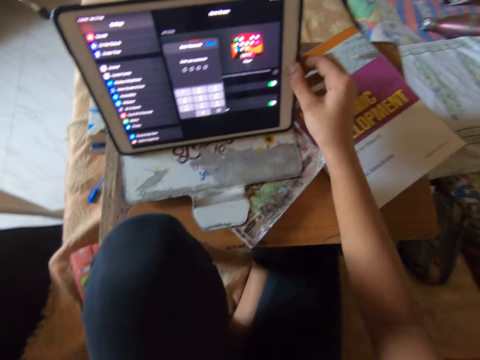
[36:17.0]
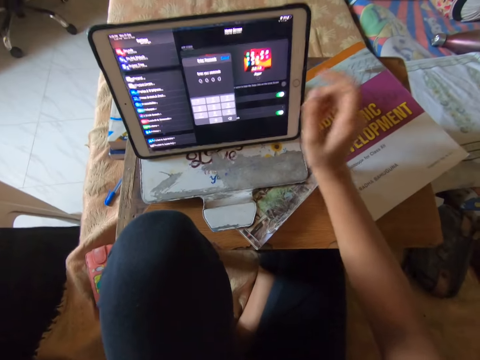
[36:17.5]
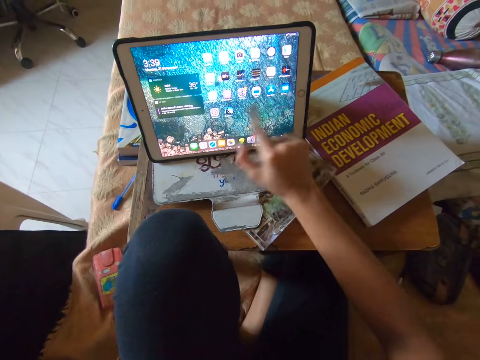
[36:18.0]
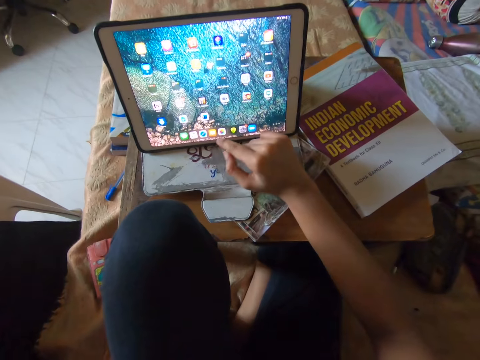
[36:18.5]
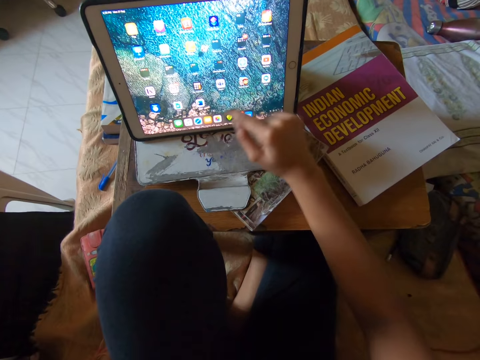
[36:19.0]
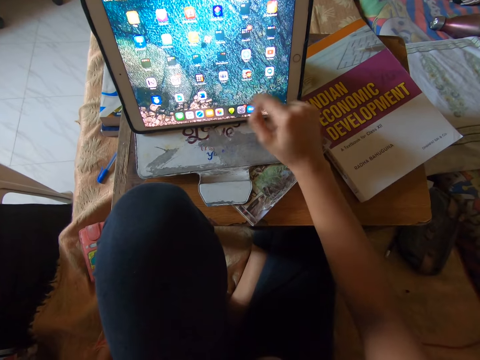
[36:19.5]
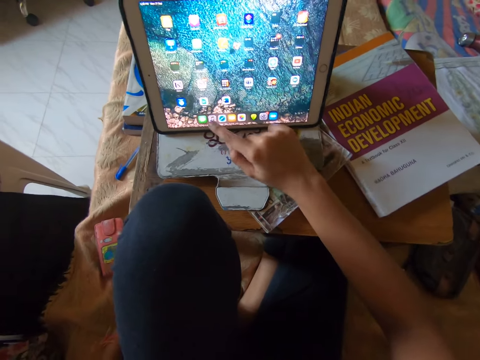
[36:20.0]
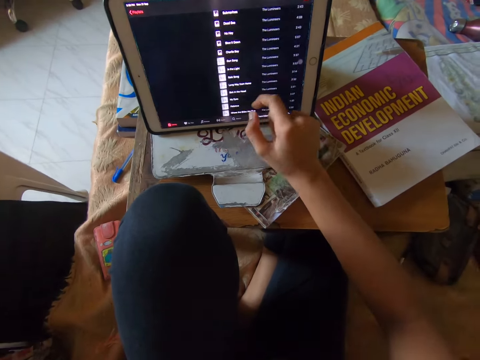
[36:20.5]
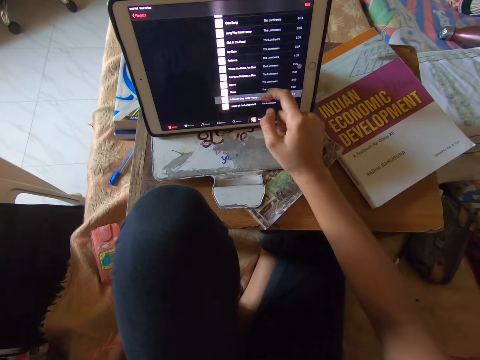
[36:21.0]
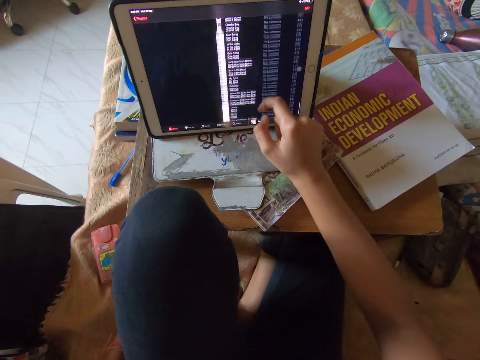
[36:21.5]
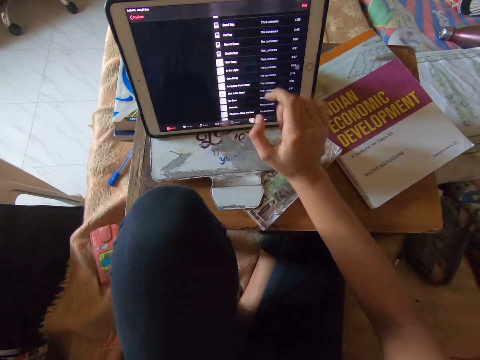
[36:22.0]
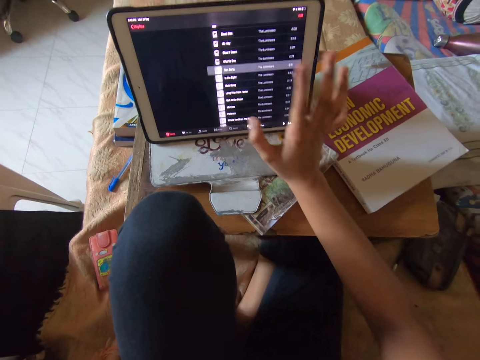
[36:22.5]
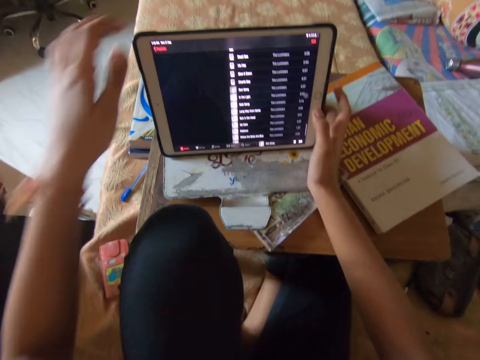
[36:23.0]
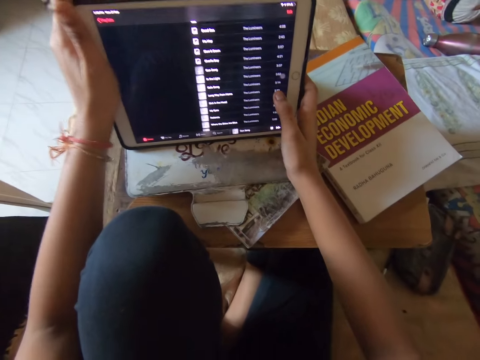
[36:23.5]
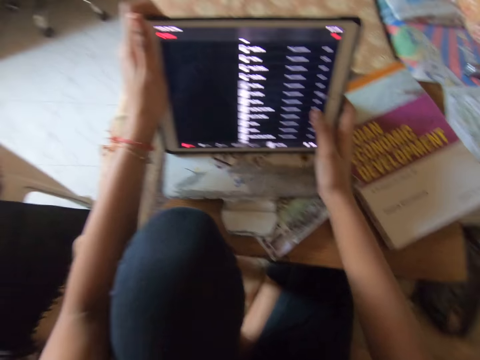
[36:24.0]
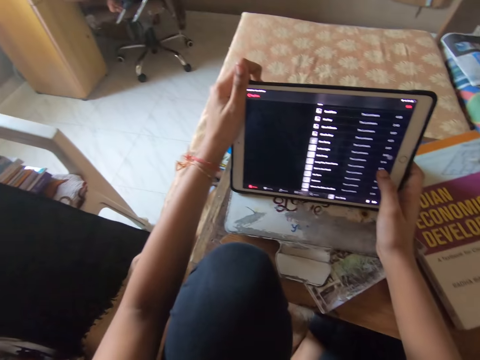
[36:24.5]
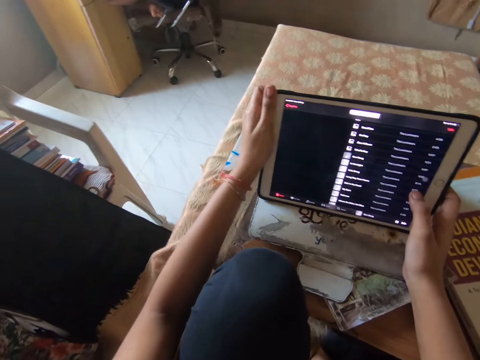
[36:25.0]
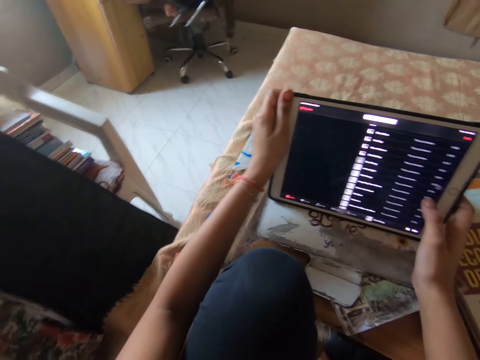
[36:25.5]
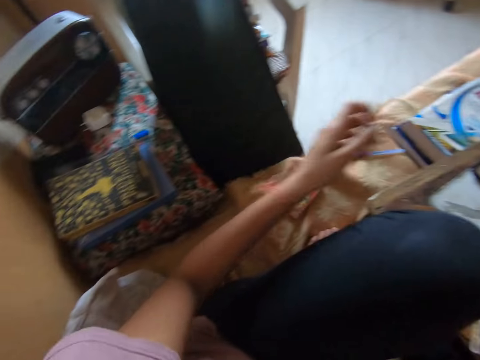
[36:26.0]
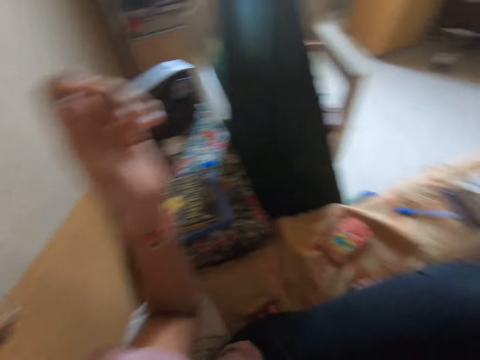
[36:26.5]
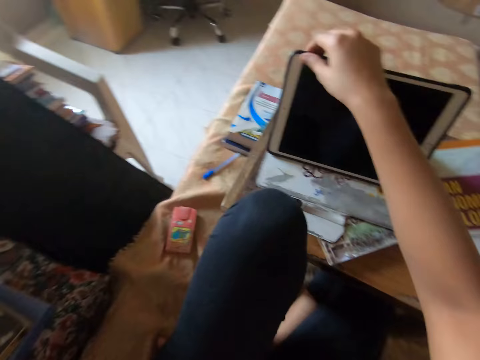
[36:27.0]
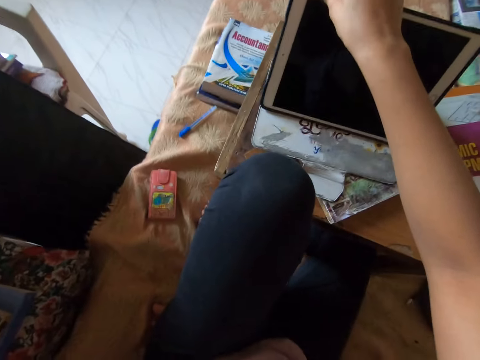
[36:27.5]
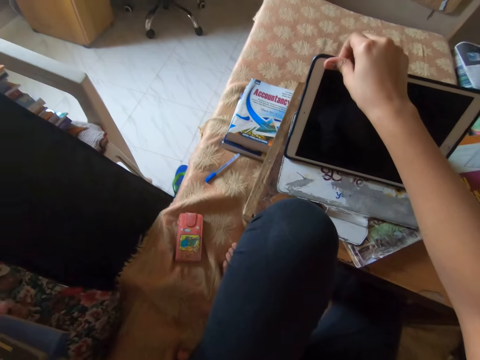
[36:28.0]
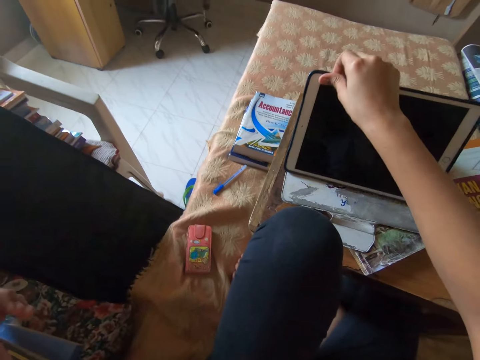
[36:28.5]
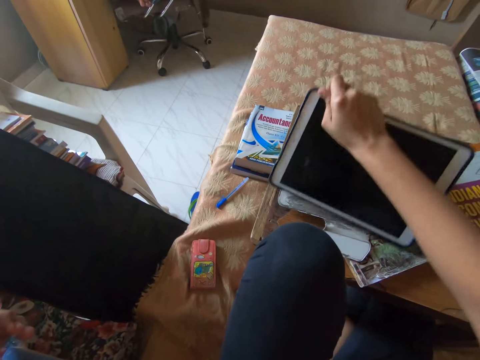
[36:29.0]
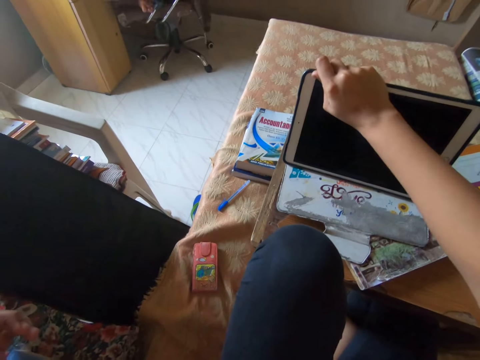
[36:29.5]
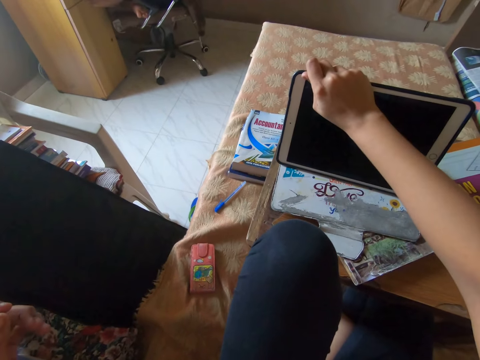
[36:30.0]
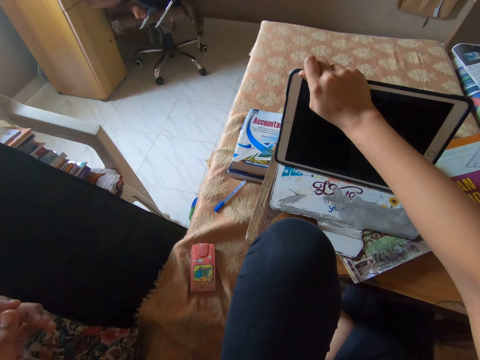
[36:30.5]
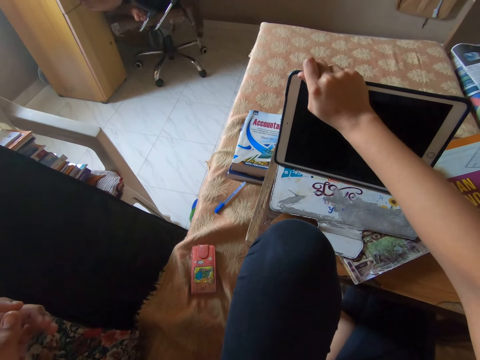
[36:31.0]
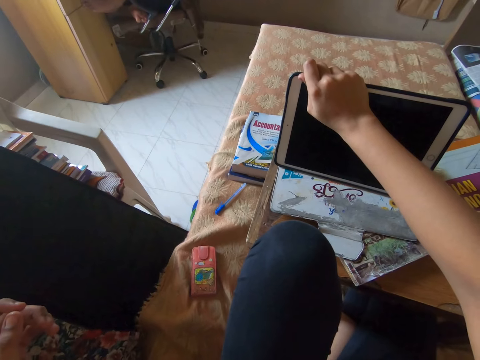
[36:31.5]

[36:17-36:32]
The camera wearer does something. He holds the tab with his right hand. He touches the tablet.

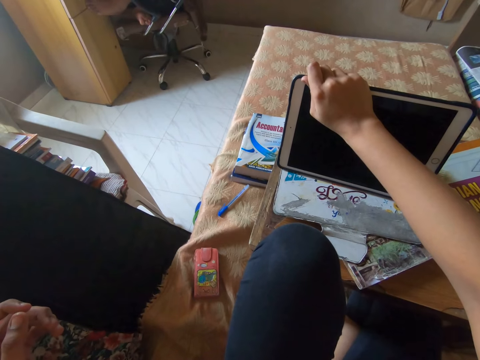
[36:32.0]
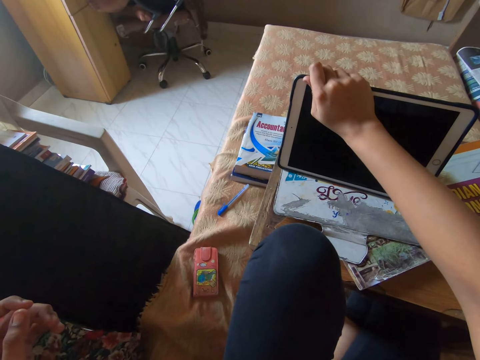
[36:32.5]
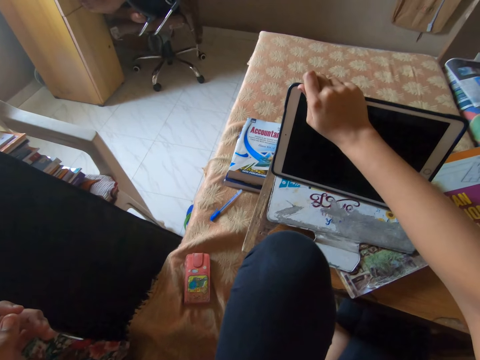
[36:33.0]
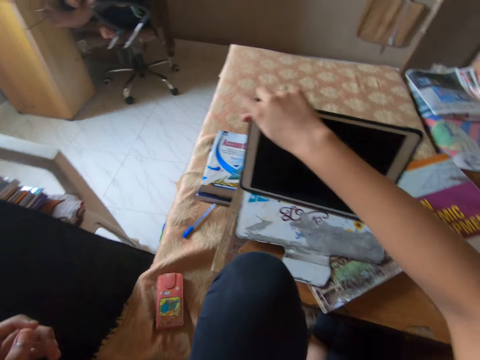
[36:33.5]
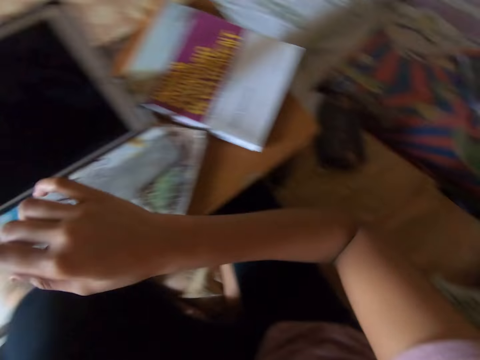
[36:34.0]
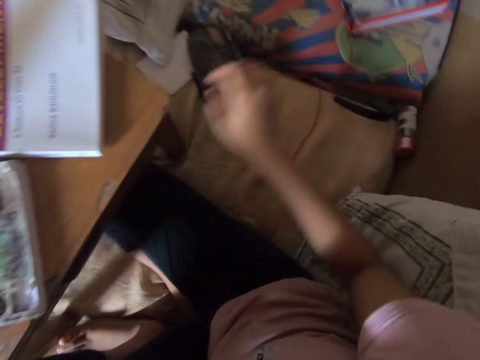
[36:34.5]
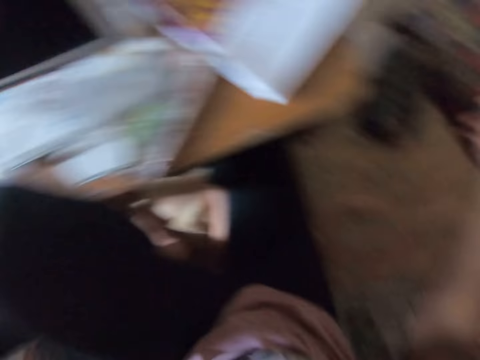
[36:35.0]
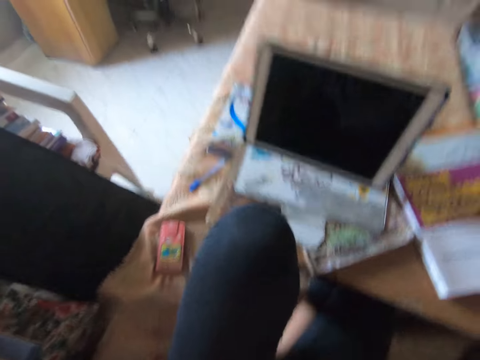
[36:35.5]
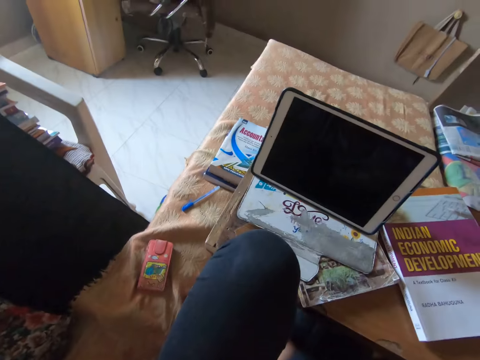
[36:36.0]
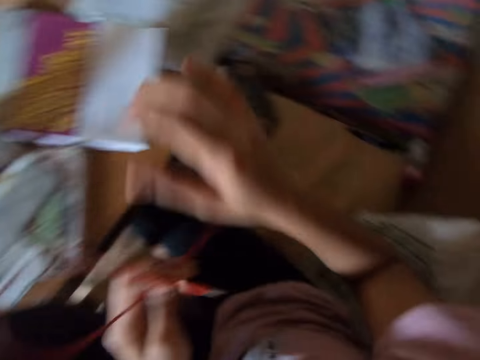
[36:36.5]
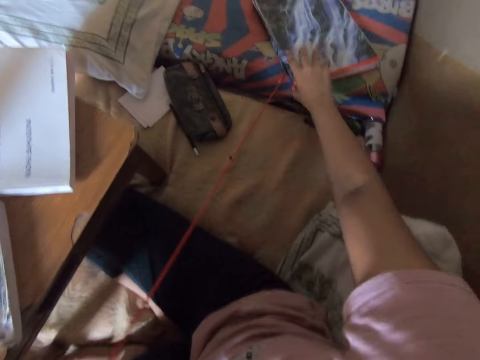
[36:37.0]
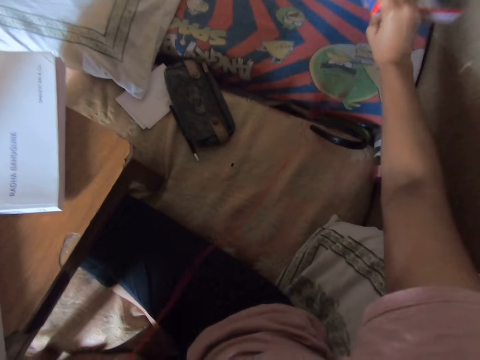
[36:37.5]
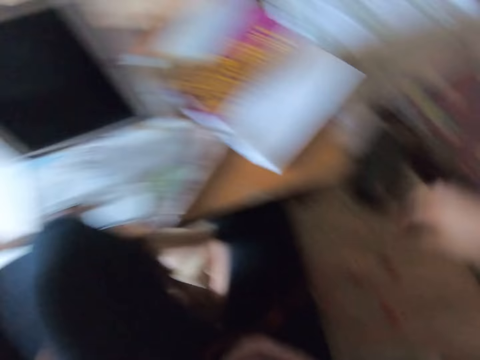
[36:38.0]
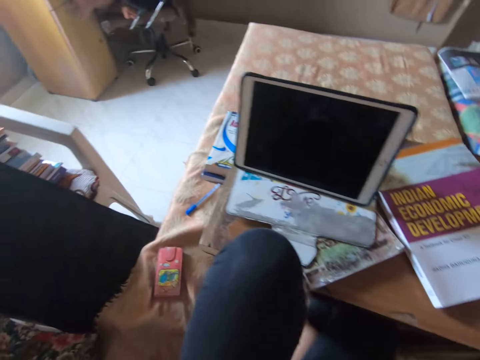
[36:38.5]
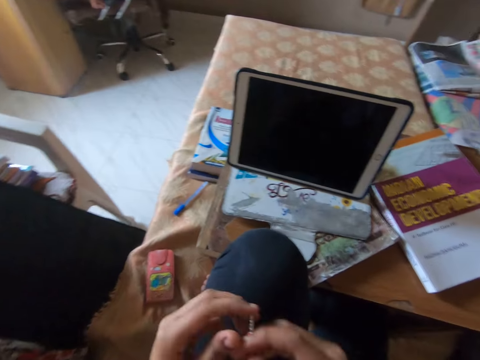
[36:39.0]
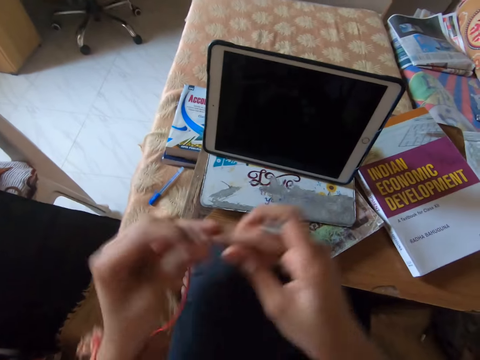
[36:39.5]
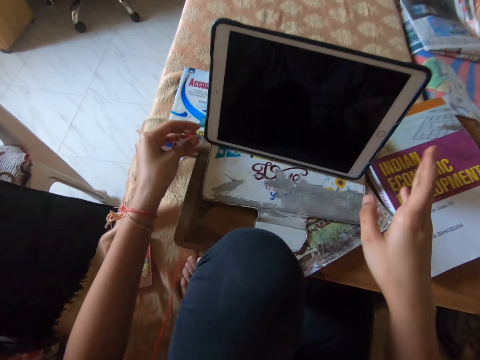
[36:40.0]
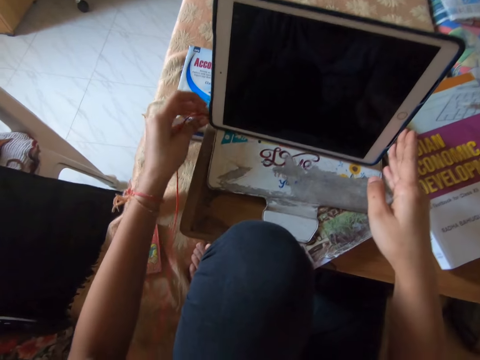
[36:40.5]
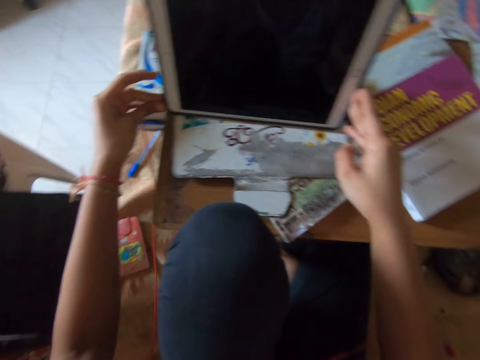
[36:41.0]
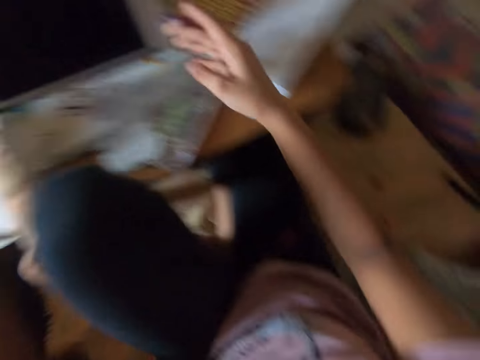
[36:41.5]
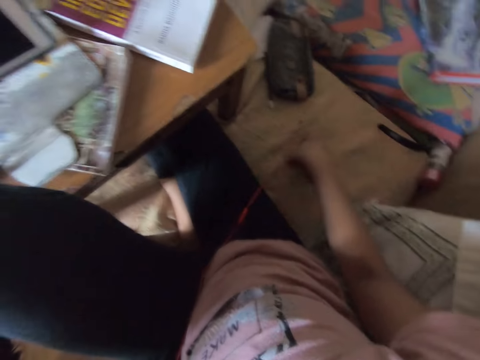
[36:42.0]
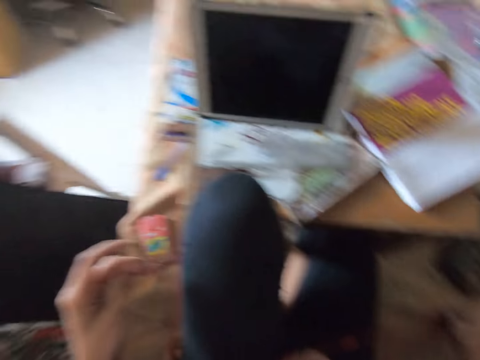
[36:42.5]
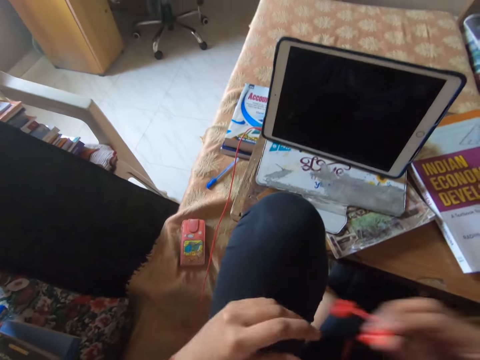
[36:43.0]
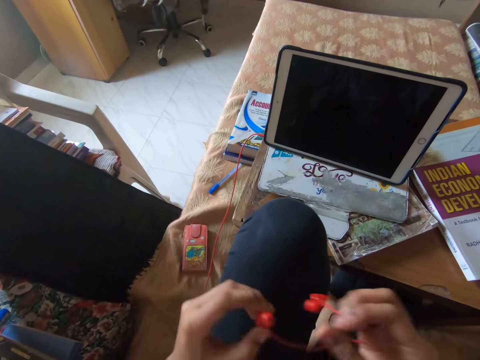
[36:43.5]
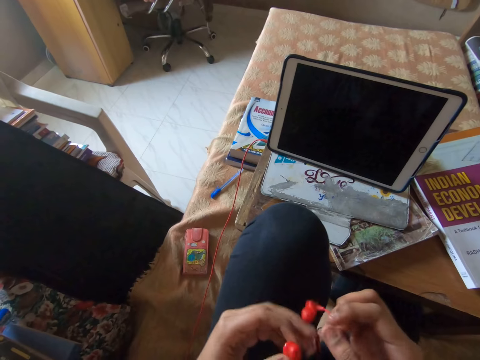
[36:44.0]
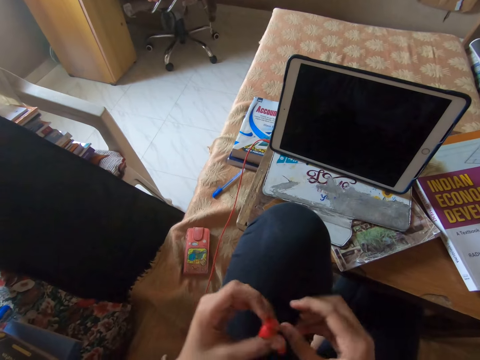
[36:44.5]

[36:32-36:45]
The camera wearer picks up an earpiece or earphone from the floor. They stare around. They lift a book on the table. They connect the earpiece to the tab. They pick the earphone tips.
